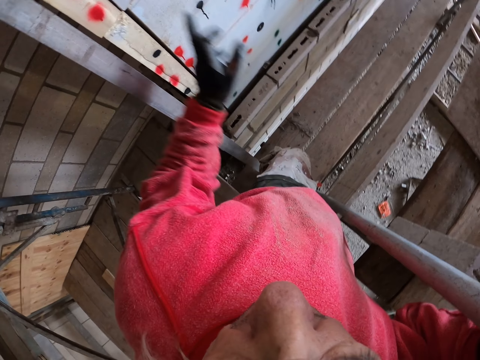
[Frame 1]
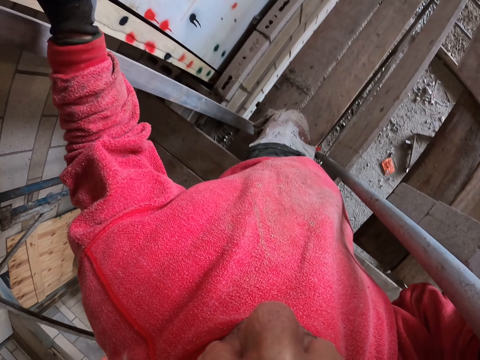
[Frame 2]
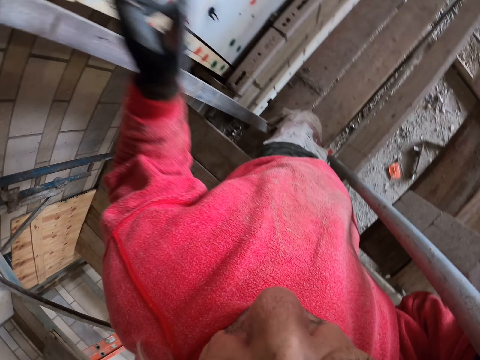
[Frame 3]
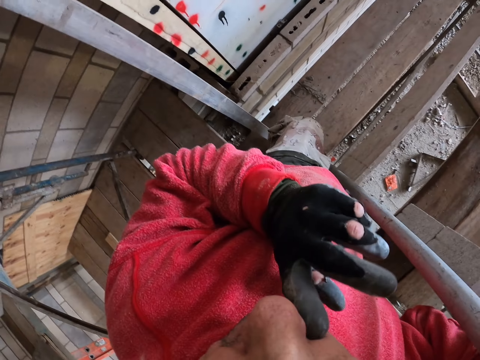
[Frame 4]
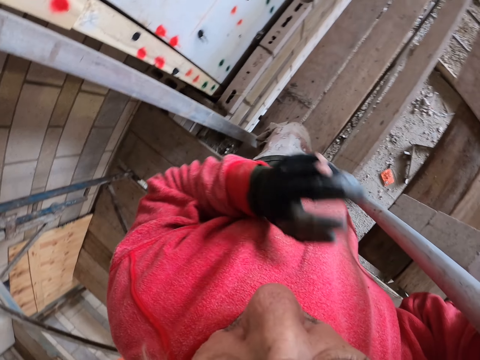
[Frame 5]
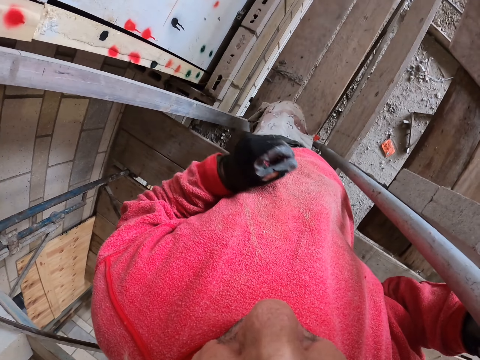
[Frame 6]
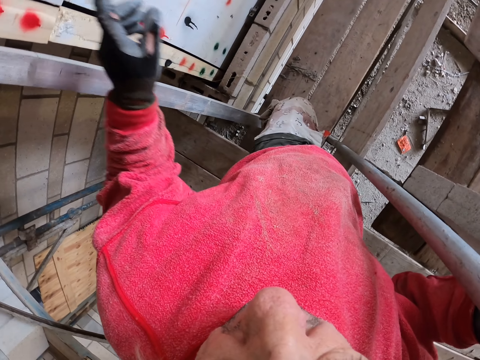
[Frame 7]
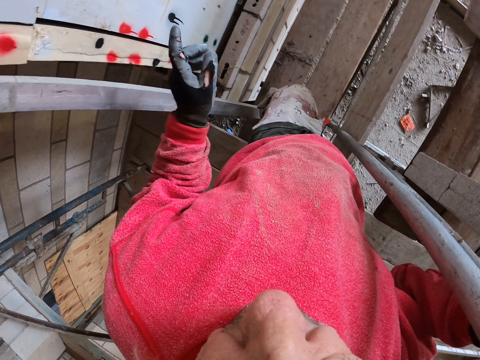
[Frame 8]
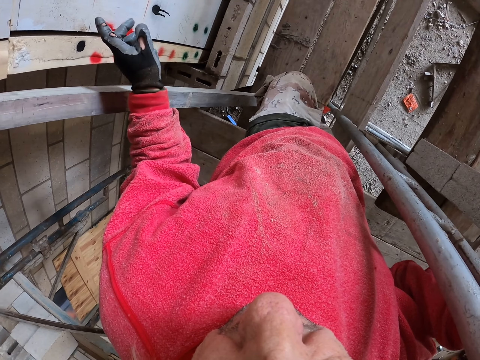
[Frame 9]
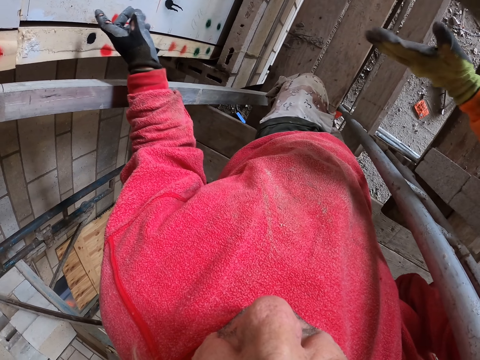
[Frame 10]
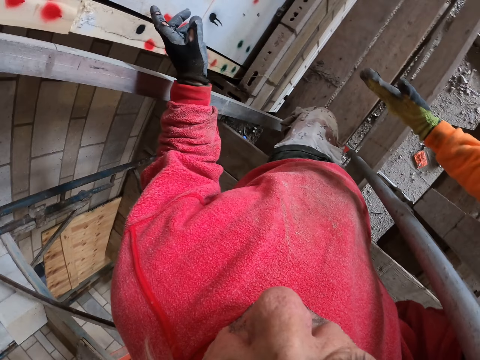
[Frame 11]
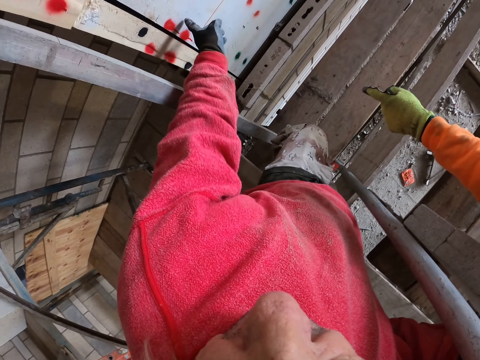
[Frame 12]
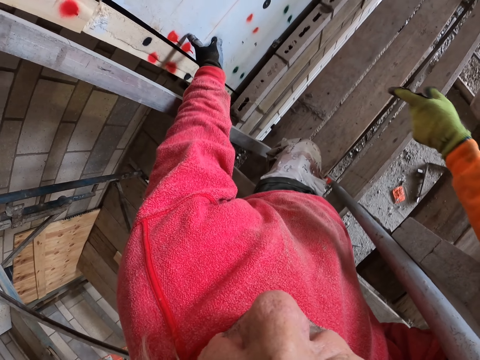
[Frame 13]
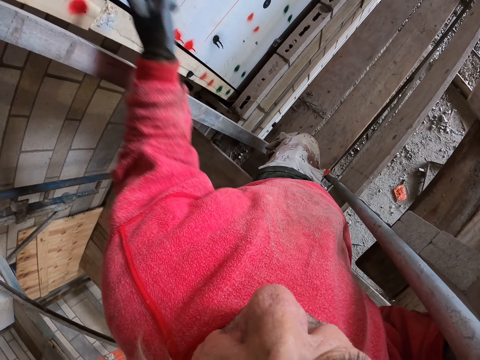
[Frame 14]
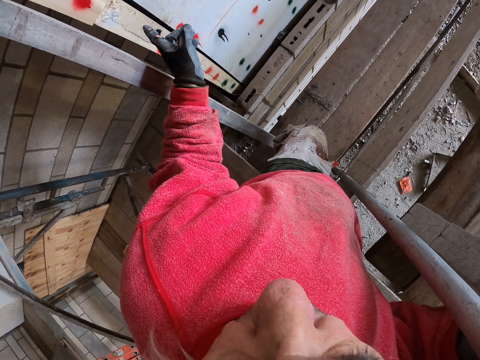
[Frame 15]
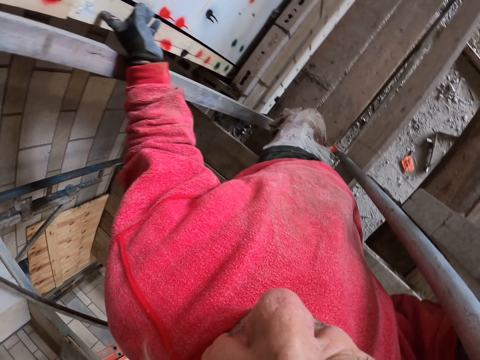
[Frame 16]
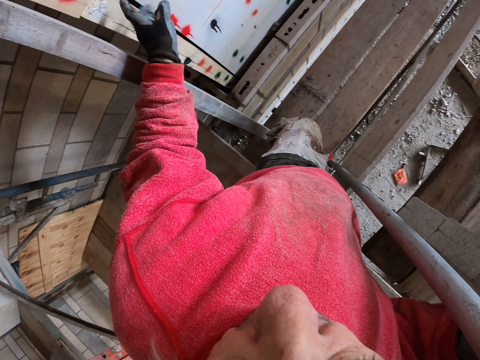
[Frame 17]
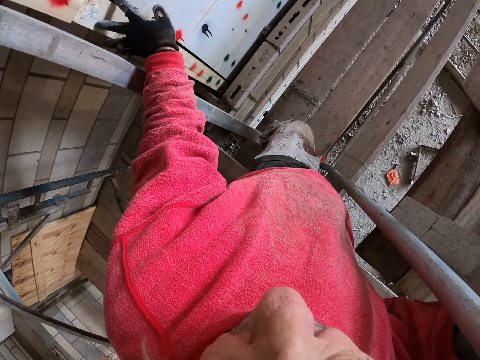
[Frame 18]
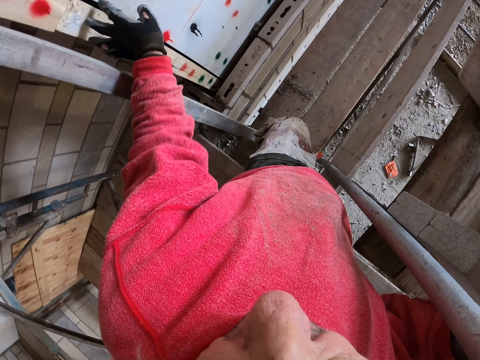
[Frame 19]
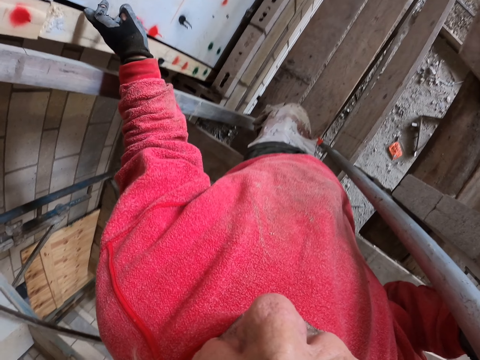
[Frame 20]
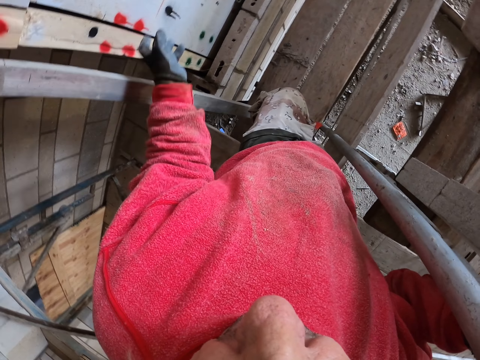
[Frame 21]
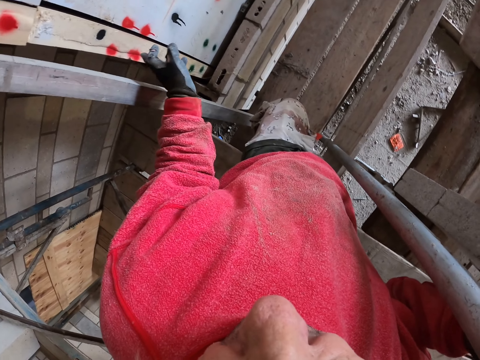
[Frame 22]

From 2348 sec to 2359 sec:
The camera wearer raises a hand up. A person points at the wall. The camera wearer points a finger.

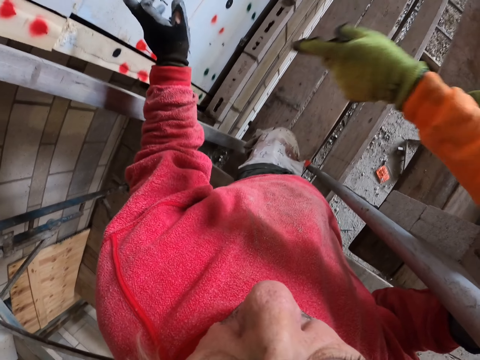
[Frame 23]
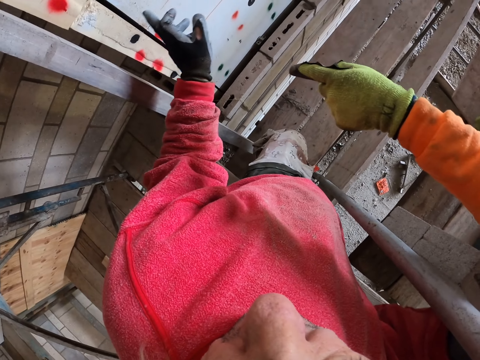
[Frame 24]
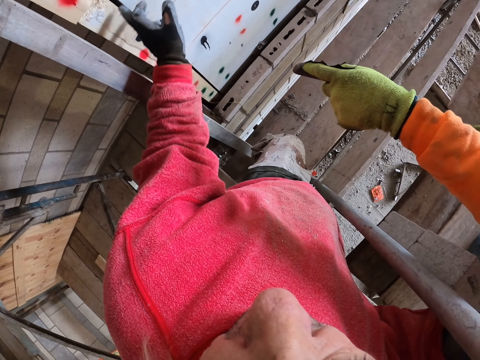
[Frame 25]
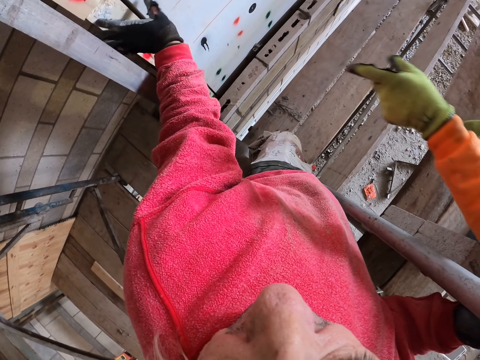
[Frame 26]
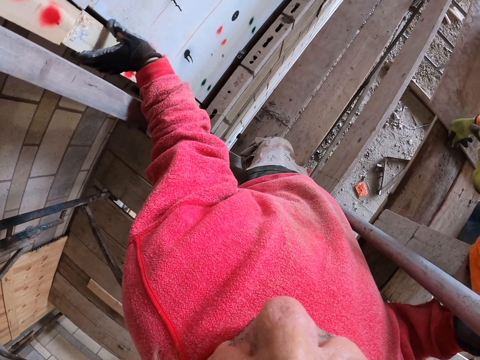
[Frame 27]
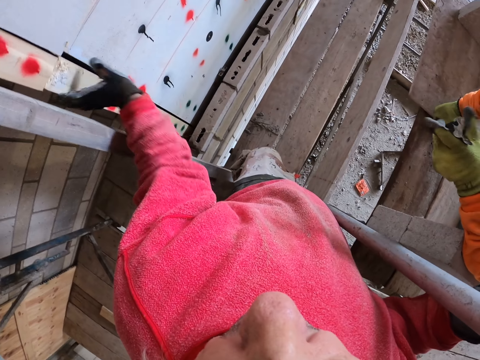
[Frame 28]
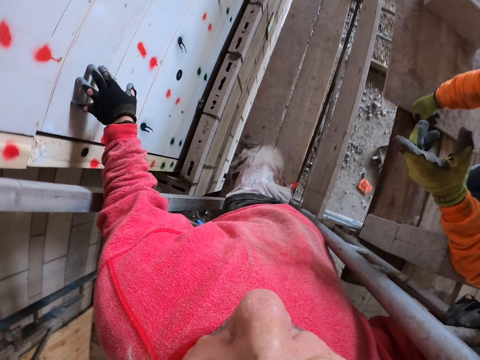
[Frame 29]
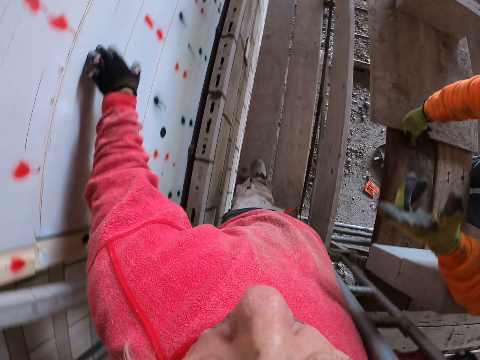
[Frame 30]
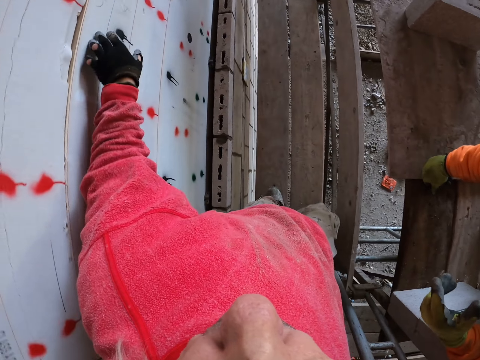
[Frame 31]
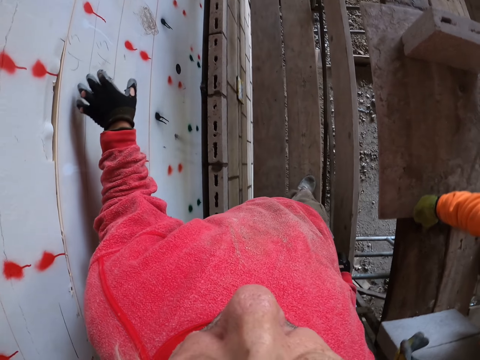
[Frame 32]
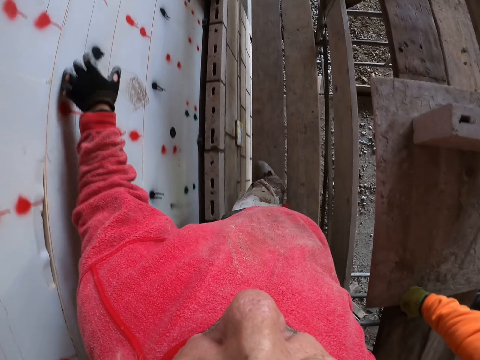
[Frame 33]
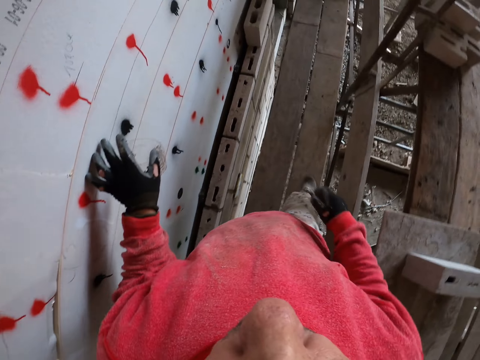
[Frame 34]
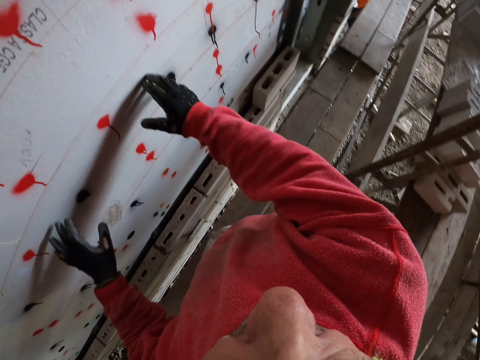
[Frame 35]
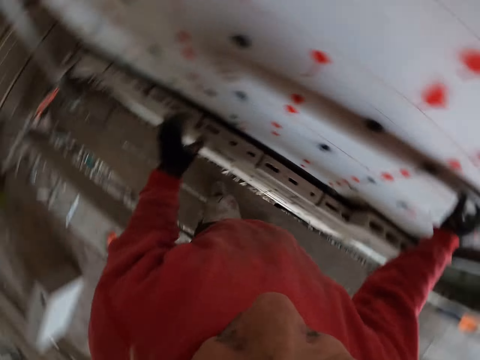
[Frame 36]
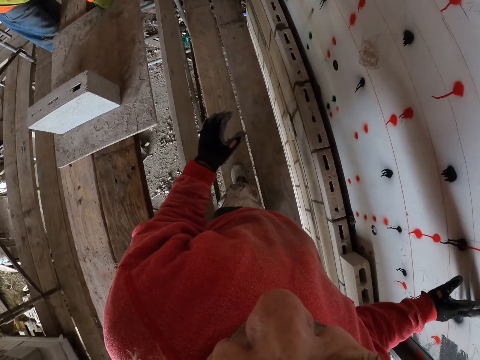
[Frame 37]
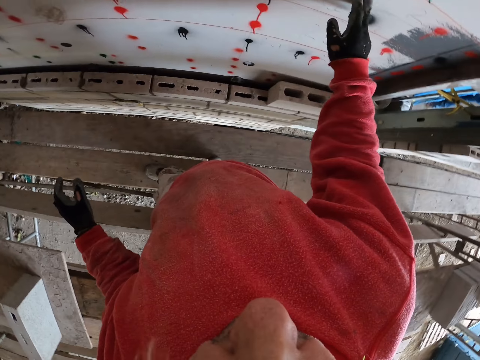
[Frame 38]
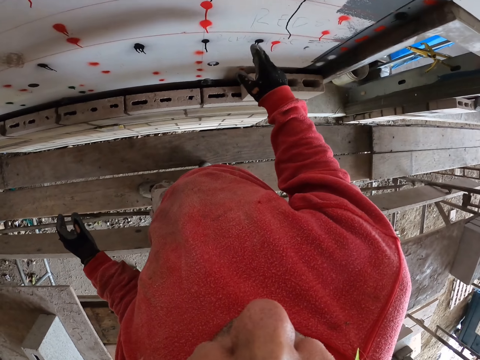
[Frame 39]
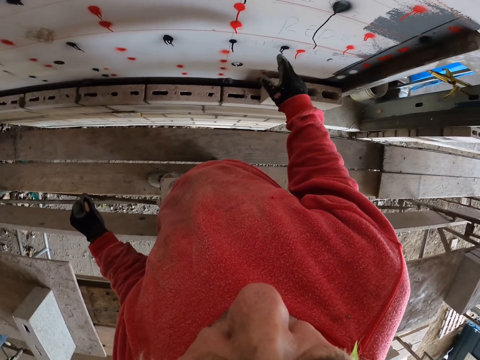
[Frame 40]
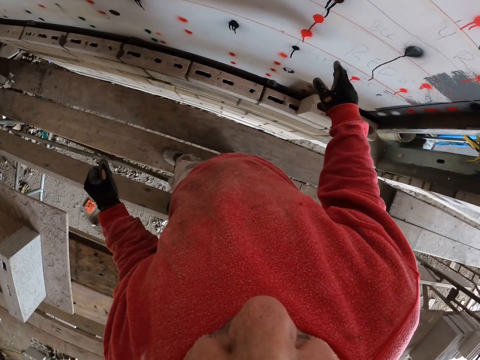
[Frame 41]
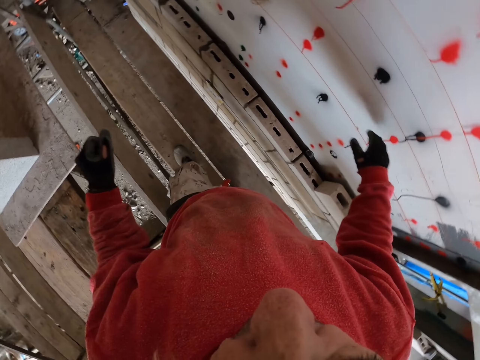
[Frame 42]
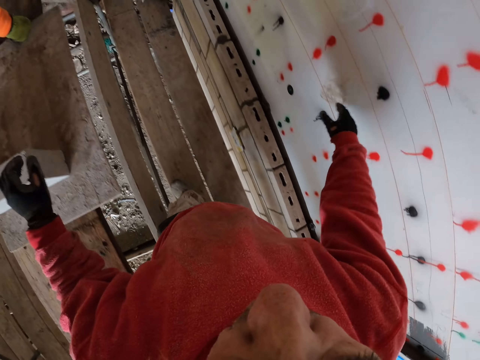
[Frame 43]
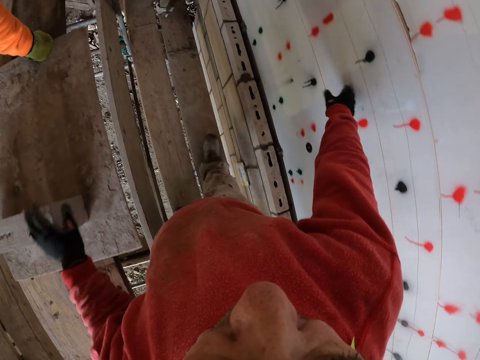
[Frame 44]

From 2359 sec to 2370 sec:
A person points at the wall. The camera wearer points at the wall. They walk.

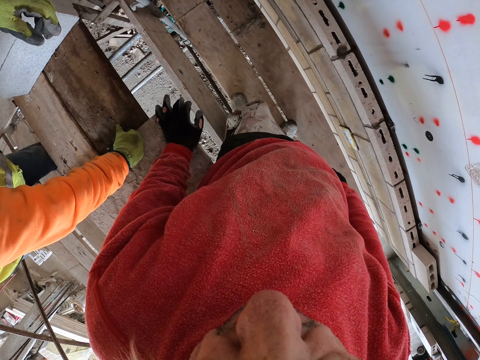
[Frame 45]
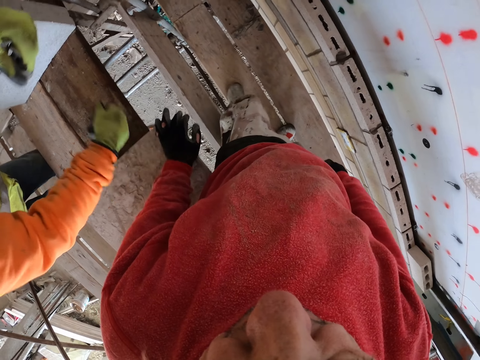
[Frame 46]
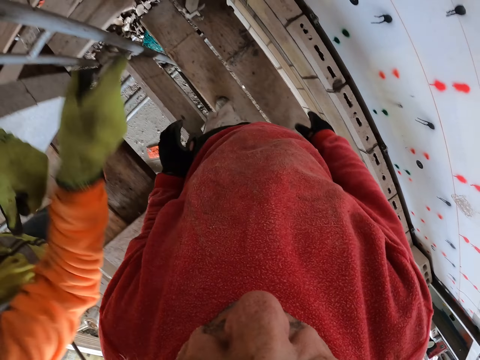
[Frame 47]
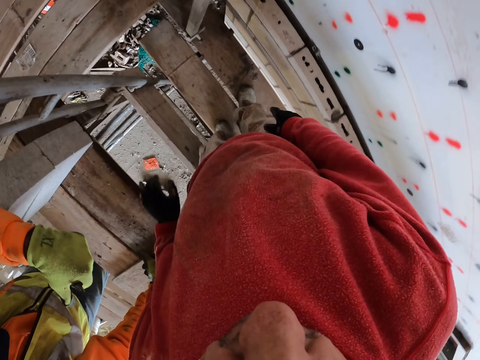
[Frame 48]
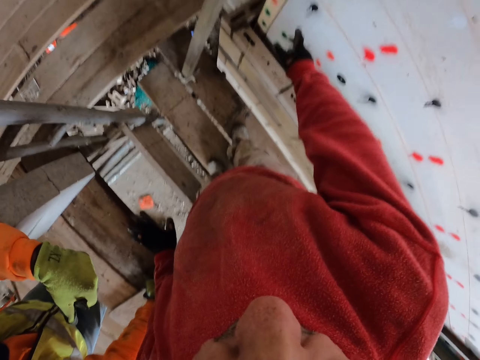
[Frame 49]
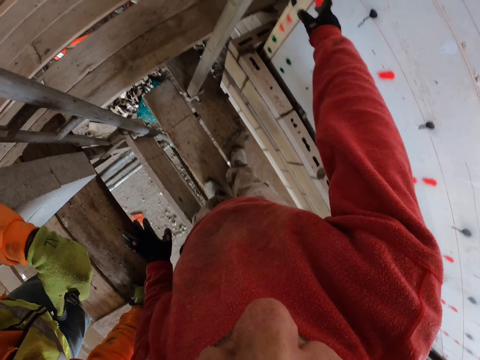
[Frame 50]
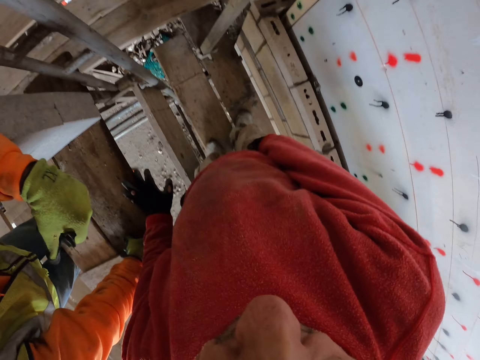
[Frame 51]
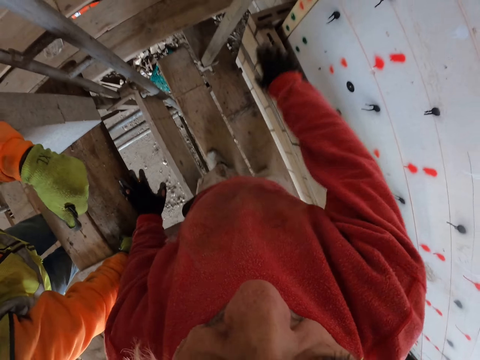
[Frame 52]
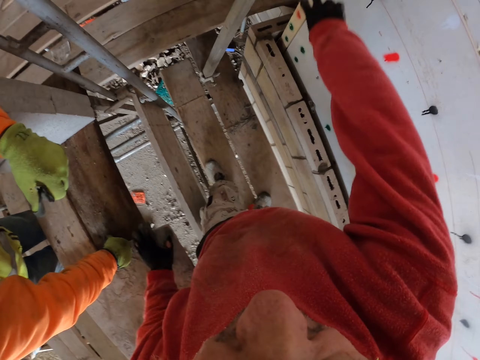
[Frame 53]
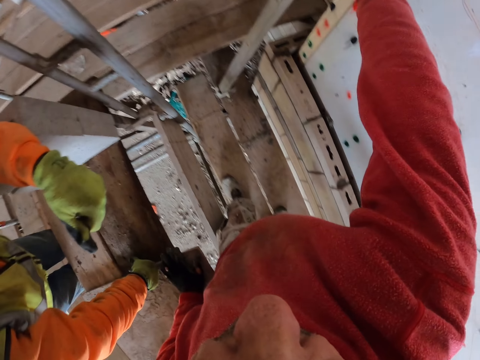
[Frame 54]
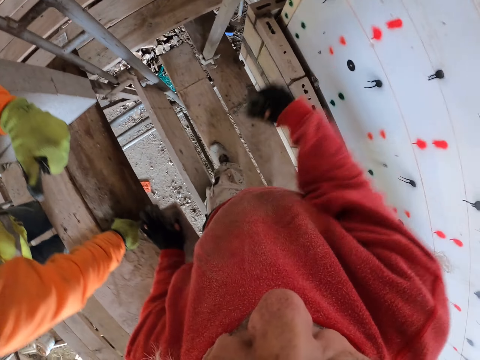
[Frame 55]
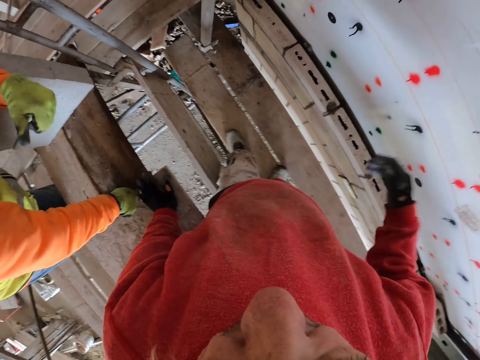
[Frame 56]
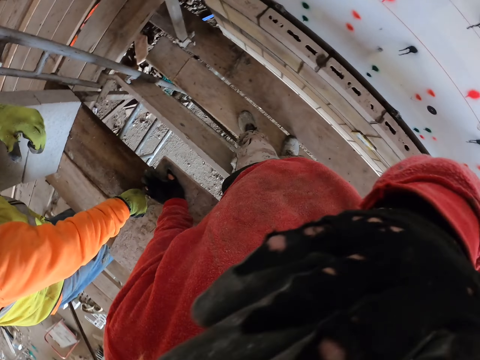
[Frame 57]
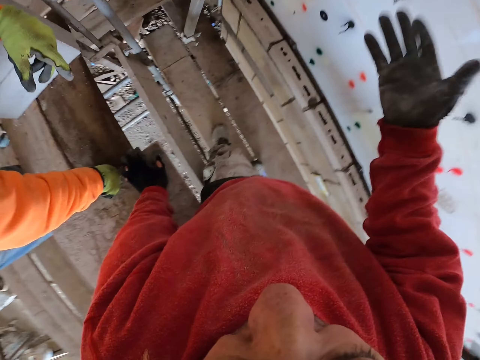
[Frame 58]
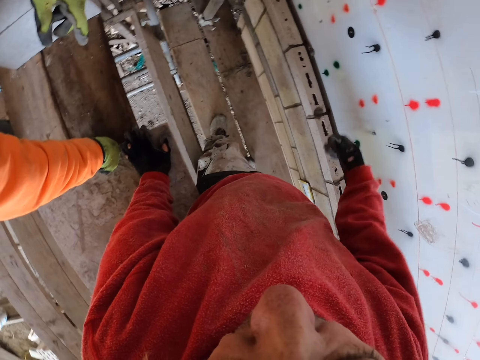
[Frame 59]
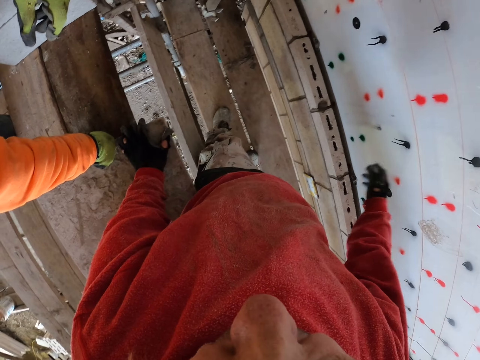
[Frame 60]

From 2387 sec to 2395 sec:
A person points a finger. The camera wearer points at the wall.
